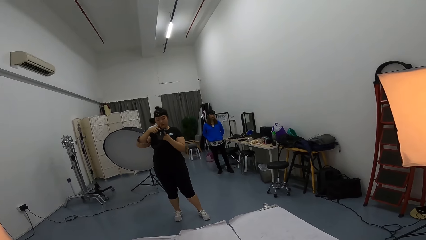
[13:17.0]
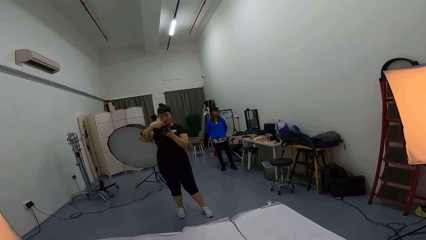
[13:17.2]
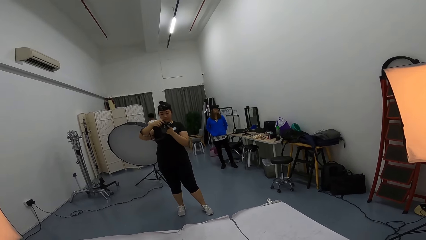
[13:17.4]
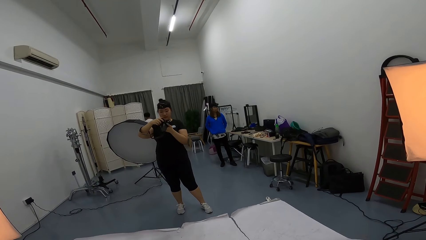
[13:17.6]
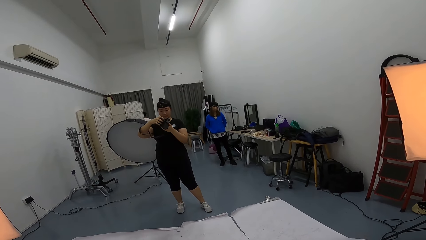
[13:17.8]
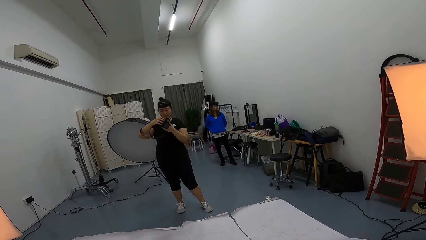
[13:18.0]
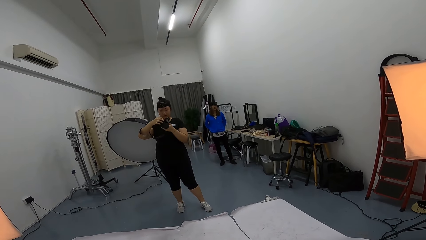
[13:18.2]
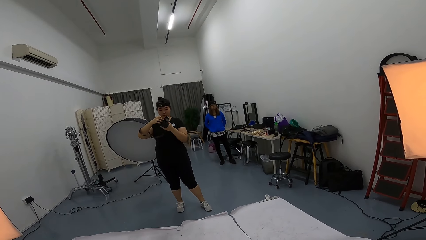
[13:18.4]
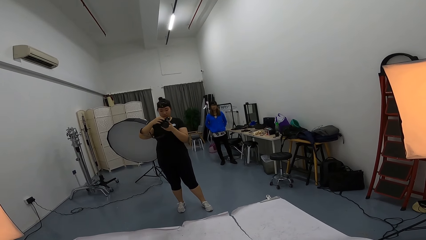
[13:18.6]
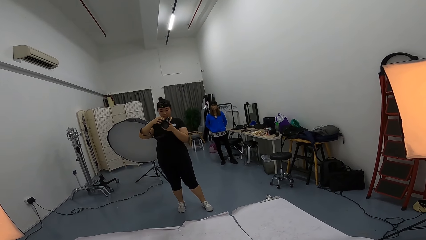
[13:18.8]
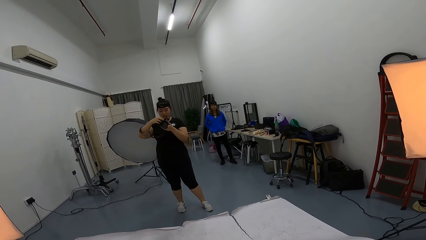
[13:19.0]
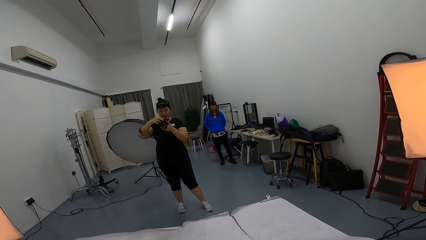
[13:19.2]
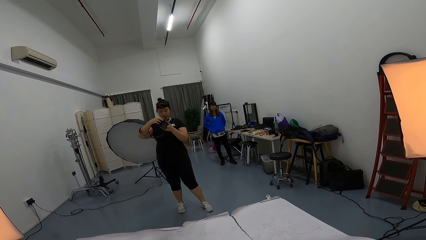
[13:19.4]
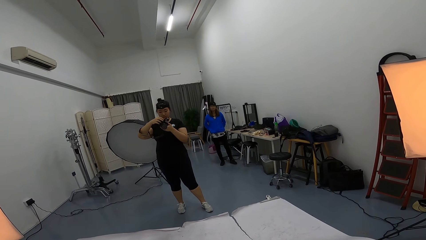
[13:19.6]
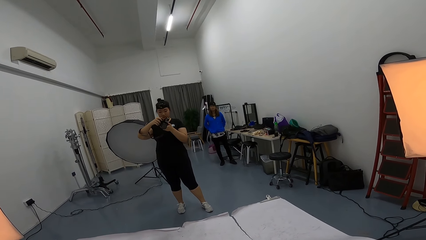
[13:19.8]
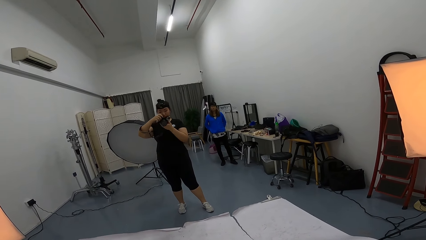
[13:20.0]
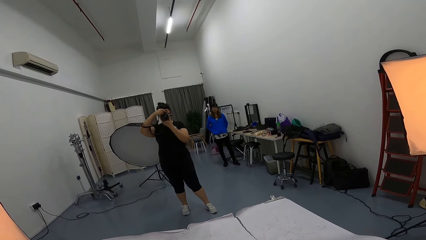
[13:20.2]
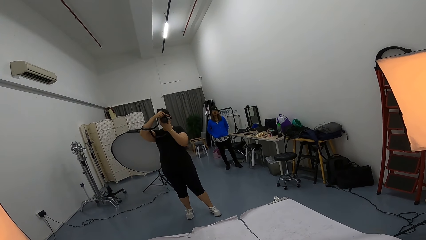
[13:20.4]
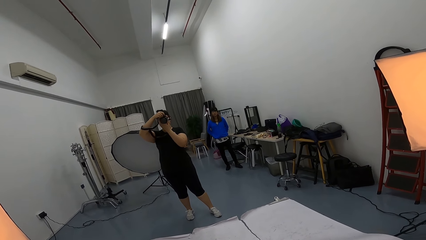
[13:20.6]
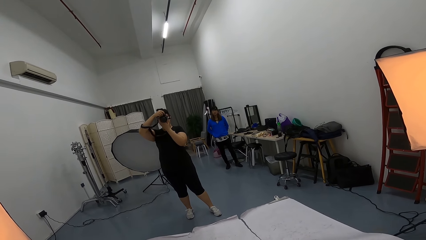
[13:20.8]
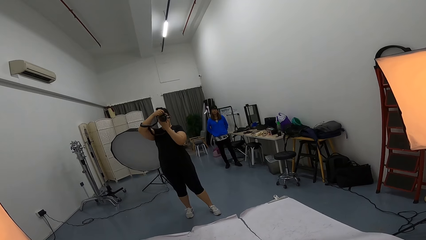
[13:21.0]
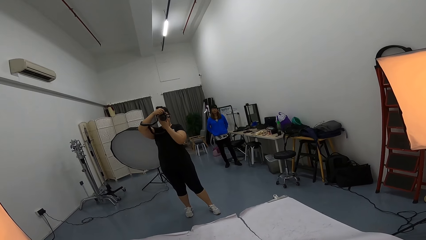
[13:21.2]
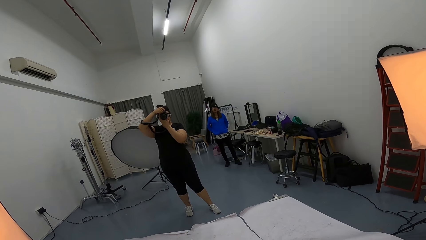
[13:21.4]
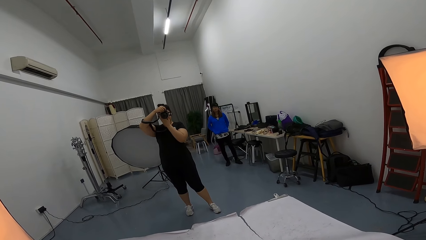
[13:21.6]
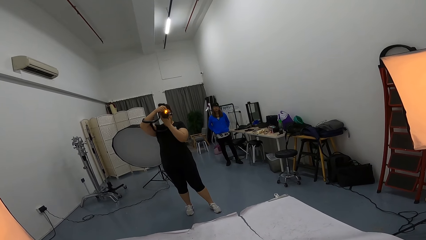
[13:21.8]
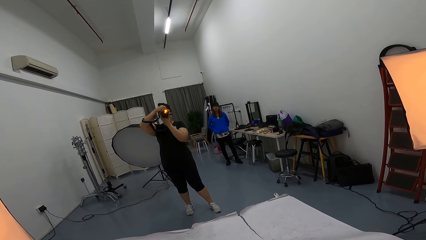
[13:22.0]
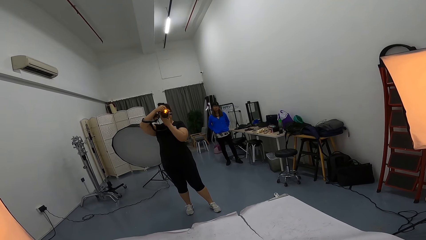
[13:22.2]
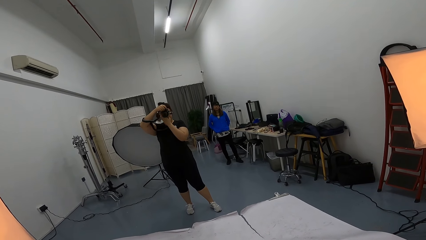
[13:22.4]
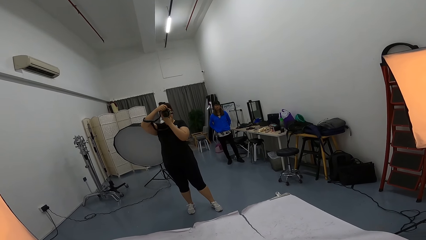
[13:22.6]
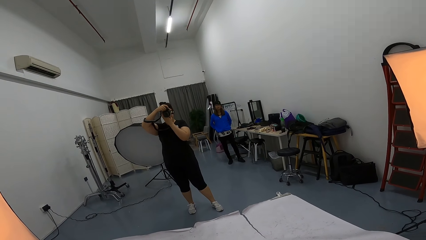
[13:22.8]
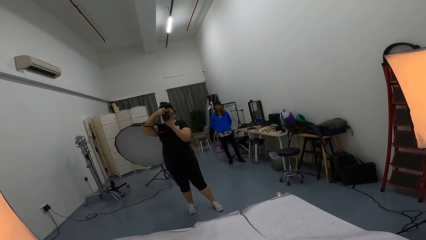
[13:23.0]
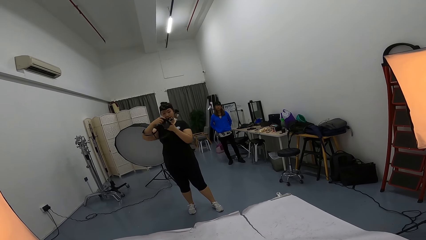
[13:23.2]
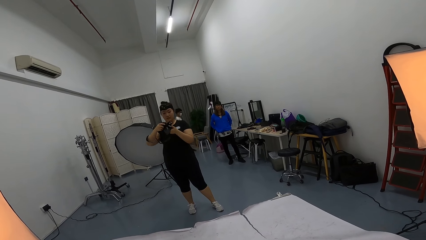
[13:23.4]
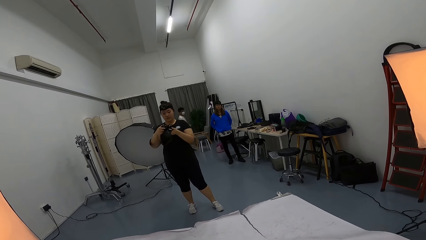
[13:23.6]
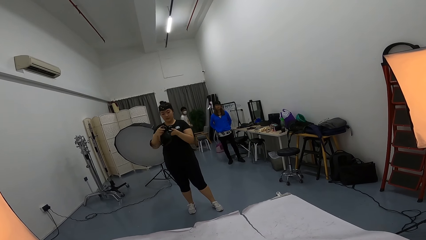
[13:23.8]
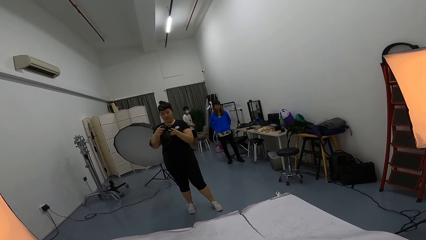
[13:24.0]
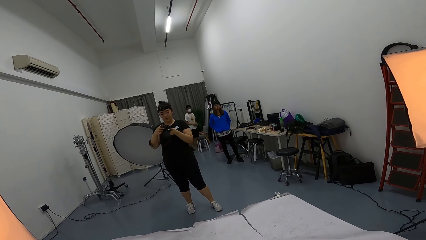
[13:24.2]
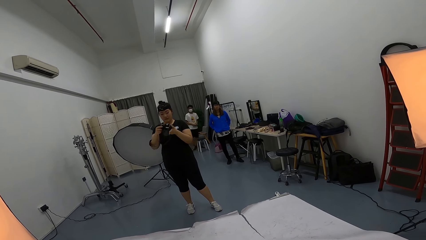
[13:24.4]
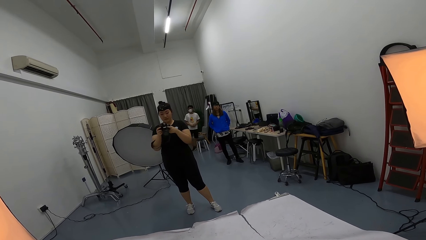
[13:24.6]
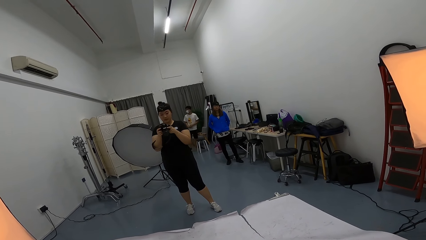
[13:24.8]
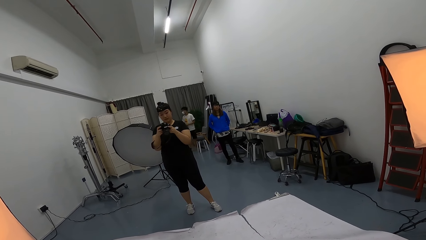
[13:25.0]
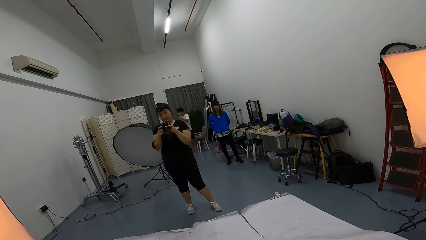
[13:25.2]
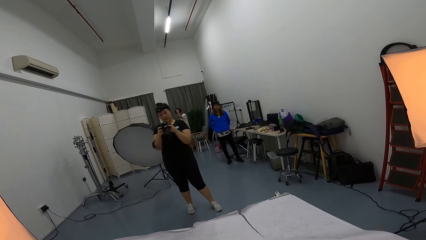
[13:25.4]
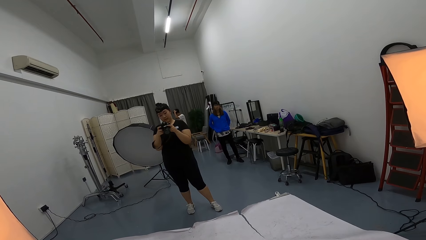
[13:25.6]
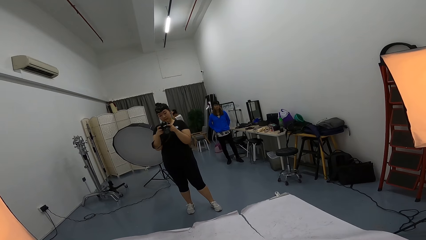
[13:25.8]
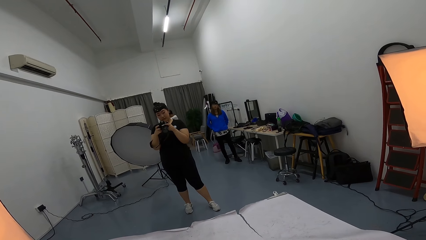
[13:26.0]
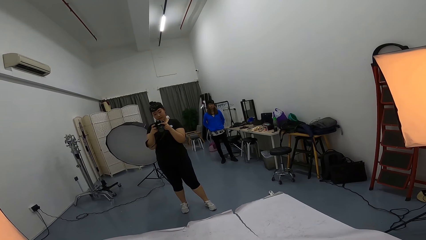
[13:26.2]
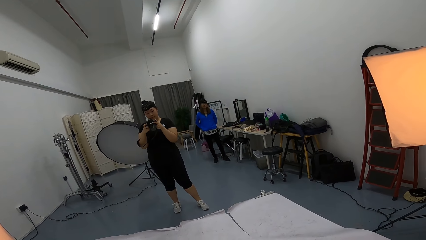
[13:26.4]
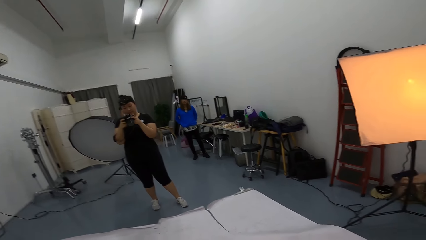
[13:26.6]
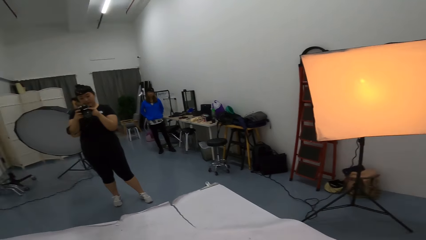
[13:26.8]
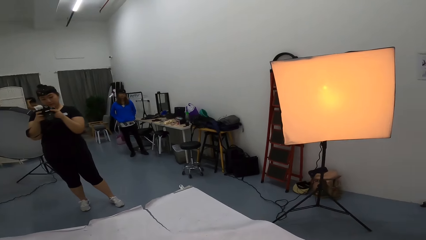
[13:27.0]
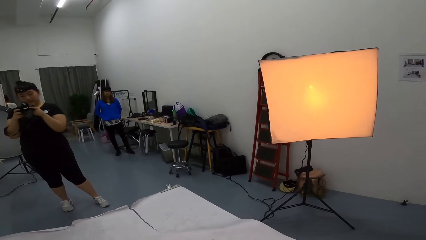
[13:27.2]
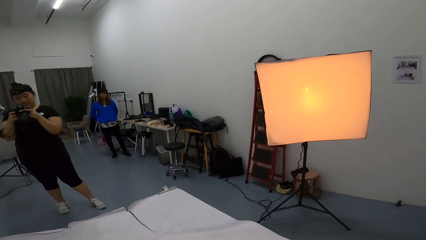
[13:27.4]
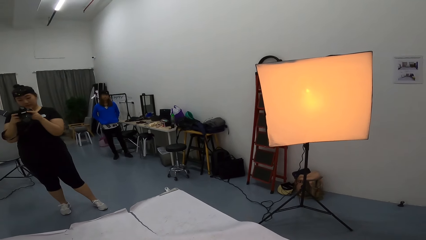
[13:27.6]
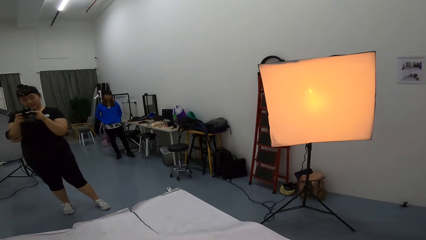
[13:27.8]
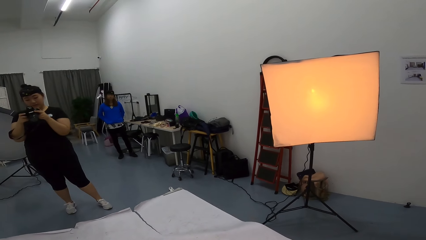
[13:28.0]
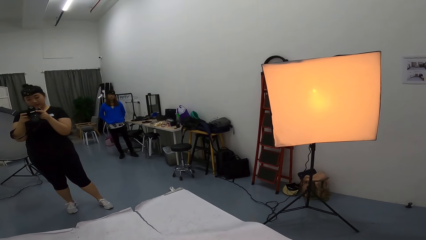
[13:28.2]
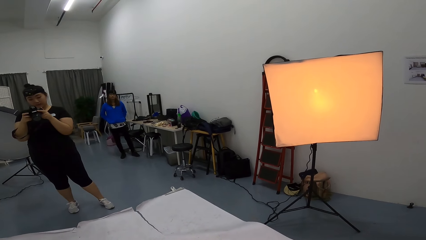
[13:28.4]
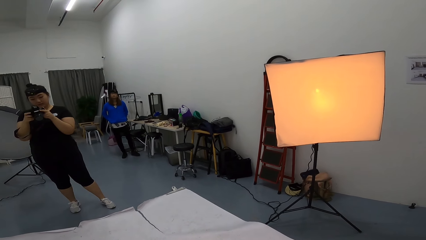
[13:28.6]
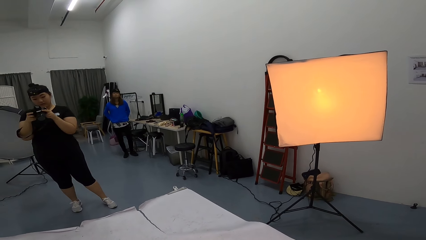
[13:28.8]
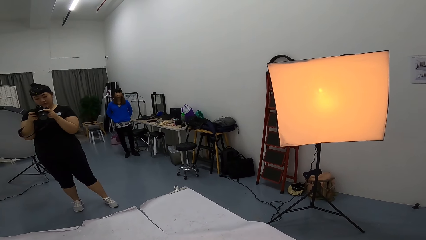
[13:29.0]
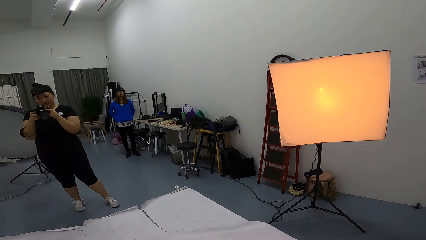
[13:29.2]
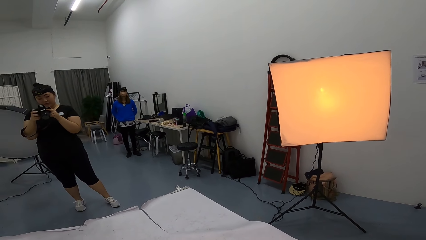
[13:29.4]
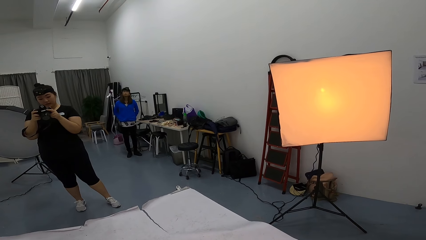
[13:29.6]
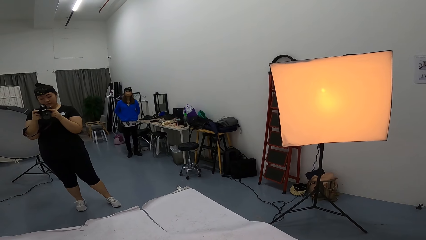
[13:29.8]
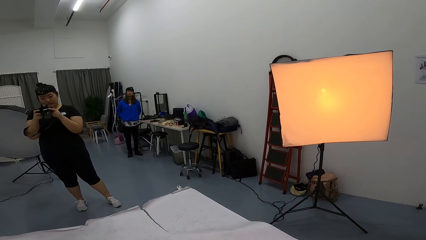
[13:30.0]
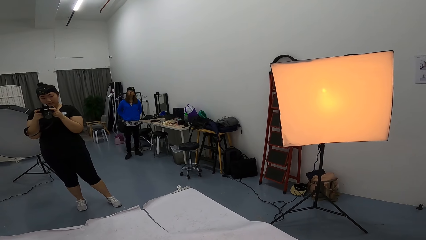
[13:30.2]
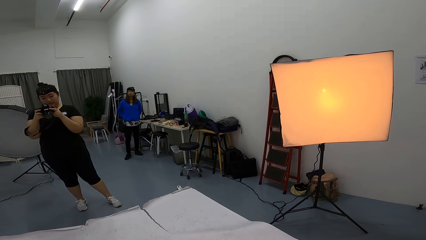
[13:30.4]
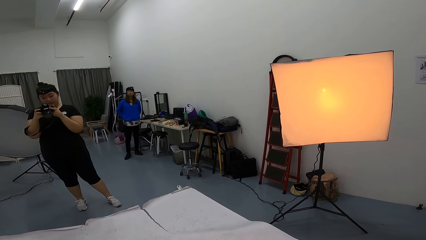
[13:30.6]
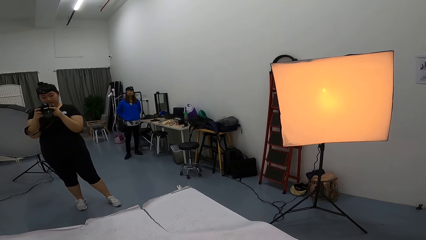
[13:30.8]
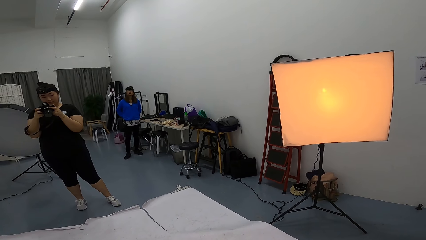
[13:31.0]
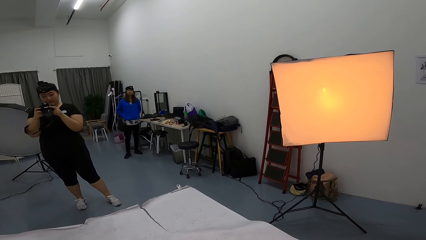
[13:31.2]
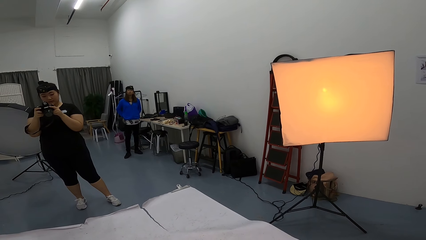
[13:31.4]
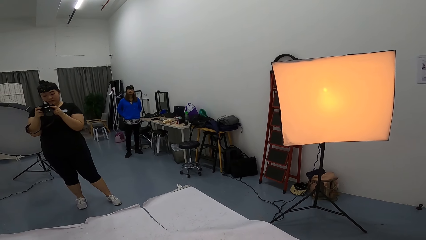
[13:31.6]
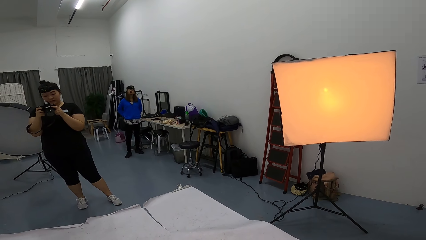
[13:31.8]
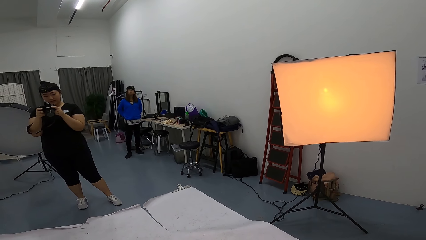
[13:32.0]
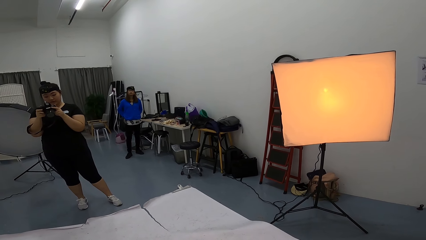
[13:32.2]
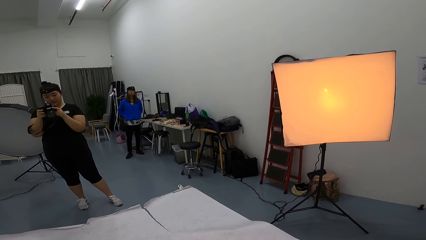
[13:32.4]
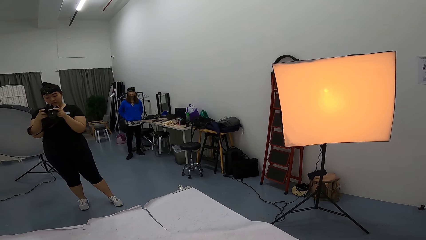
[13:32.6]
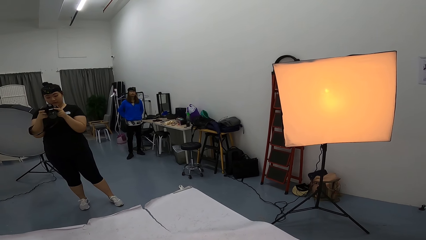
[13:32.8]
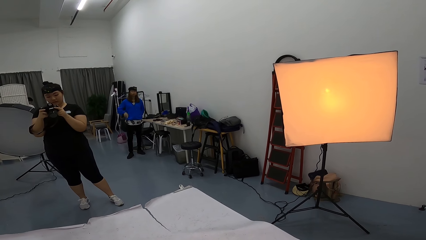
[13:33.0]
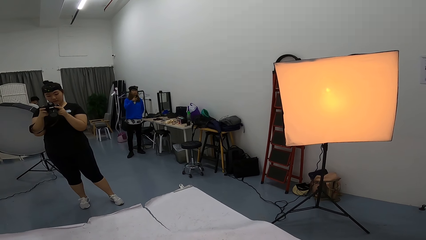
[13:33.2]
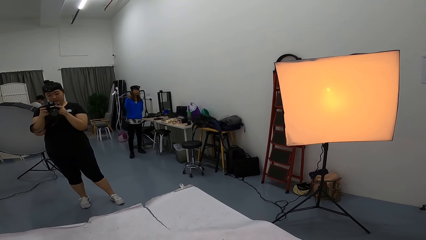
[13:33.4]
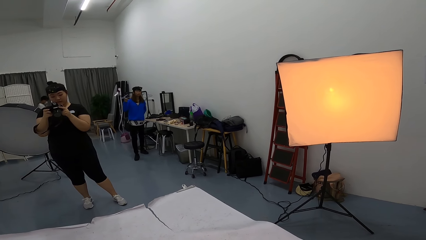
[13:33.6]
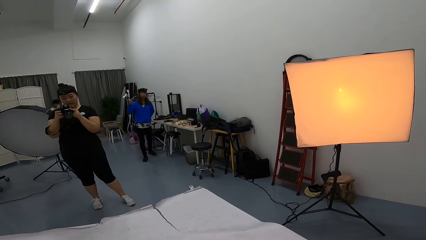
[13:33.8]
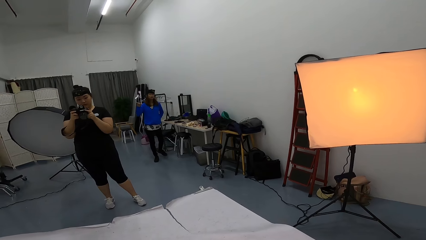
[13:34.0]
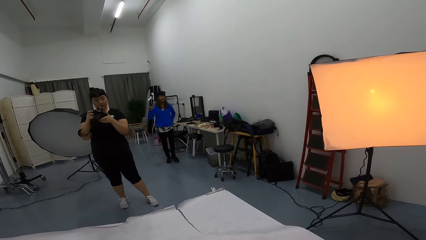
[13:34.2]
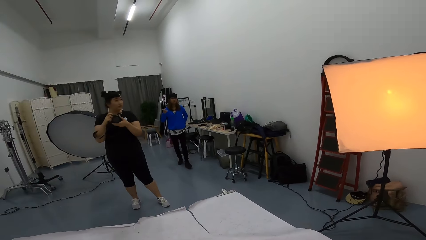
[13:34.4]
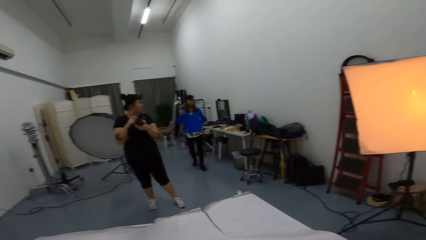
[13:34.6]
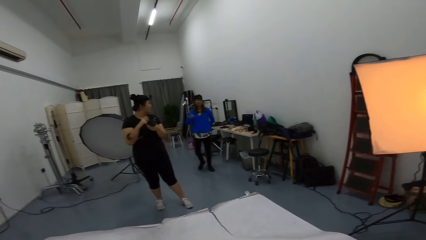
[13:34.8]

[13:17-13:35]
A lady adjusts the camera. The lady takes a photo of the camera wearer with the camera. The lady looks at the camera. A man walks around. Another lady stands. The camera wearer talks to a person.
